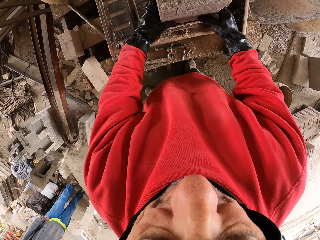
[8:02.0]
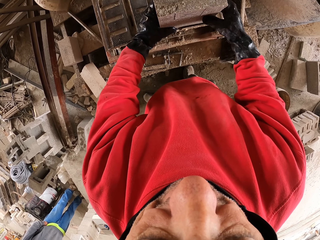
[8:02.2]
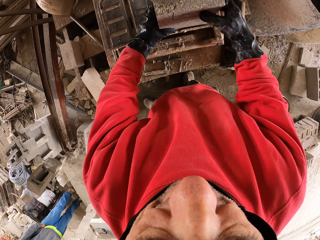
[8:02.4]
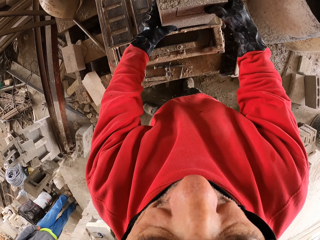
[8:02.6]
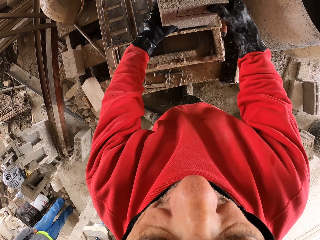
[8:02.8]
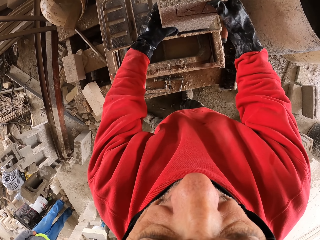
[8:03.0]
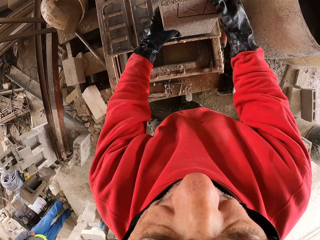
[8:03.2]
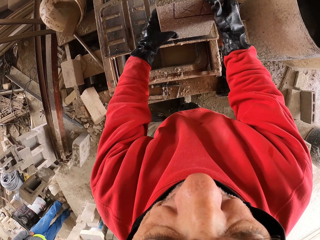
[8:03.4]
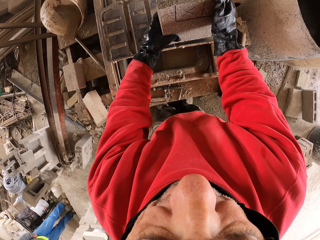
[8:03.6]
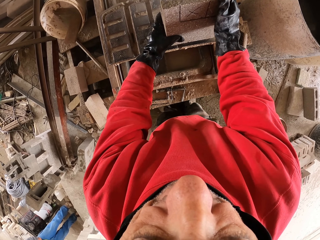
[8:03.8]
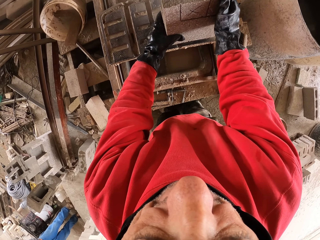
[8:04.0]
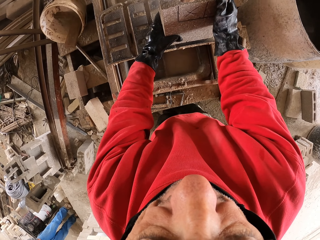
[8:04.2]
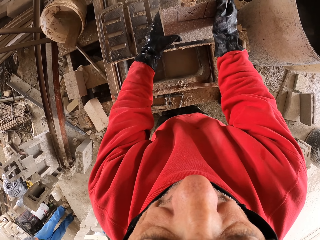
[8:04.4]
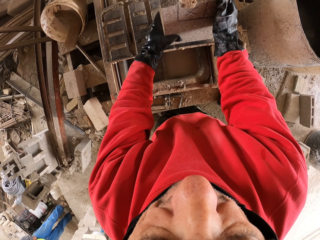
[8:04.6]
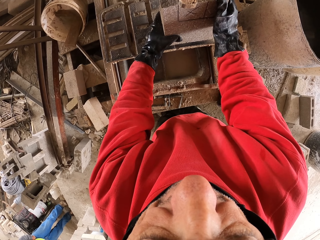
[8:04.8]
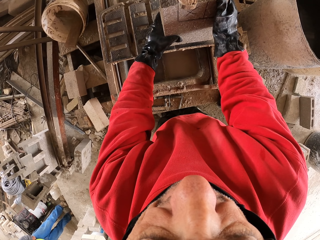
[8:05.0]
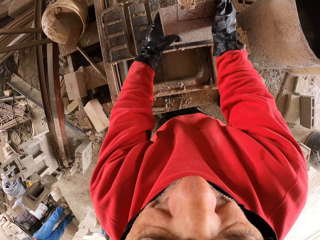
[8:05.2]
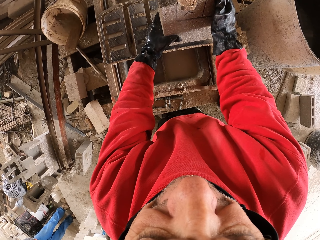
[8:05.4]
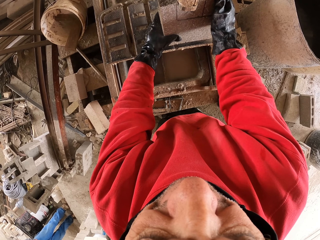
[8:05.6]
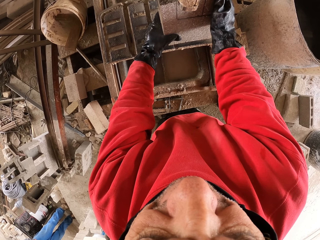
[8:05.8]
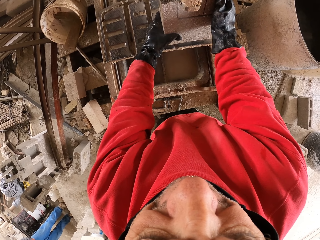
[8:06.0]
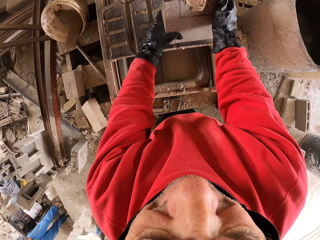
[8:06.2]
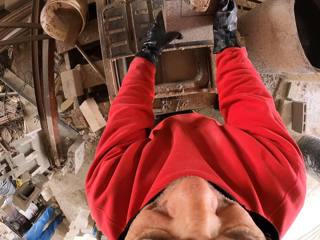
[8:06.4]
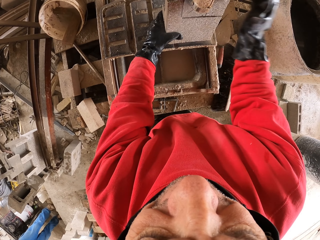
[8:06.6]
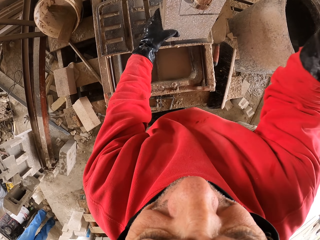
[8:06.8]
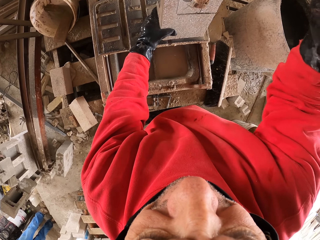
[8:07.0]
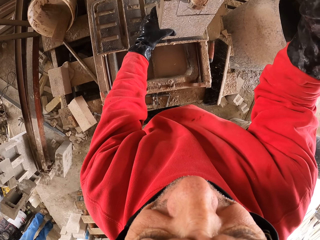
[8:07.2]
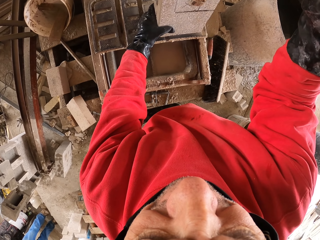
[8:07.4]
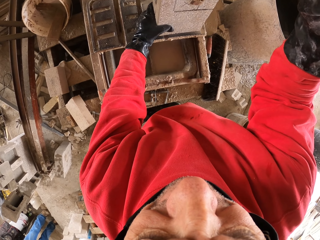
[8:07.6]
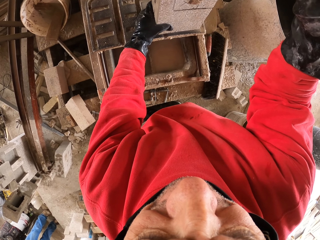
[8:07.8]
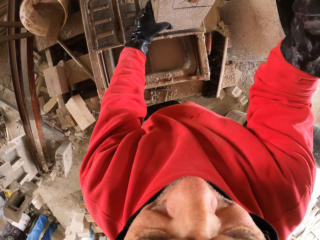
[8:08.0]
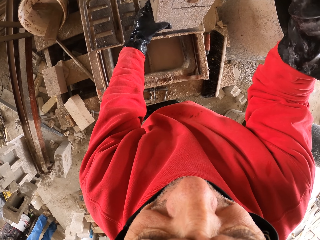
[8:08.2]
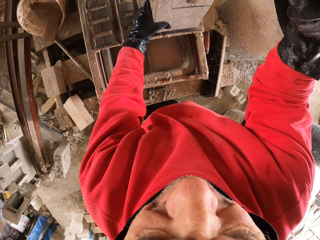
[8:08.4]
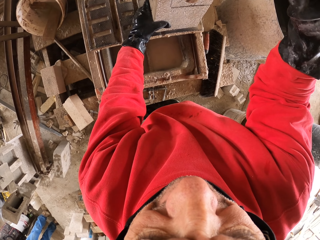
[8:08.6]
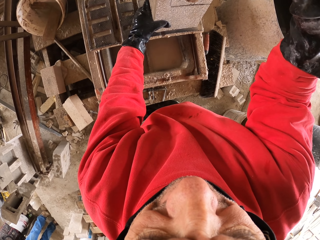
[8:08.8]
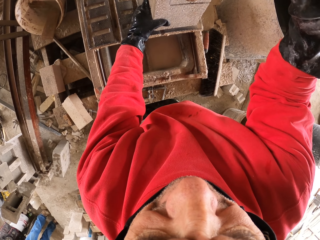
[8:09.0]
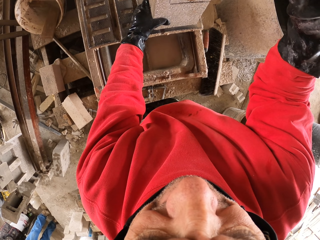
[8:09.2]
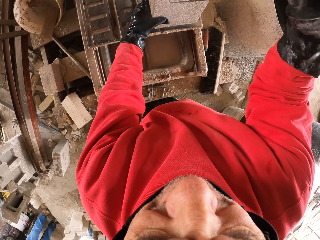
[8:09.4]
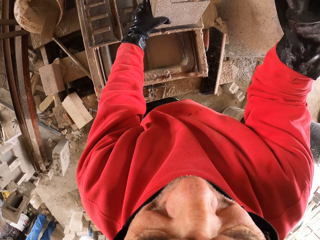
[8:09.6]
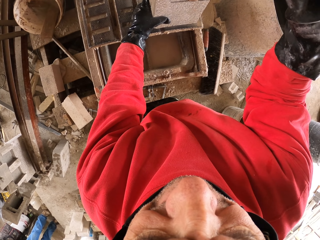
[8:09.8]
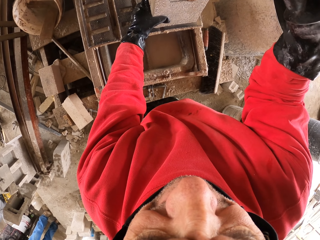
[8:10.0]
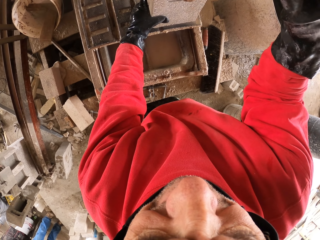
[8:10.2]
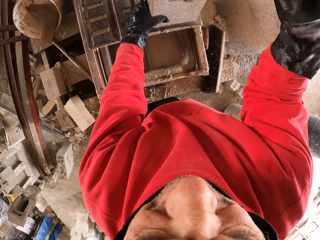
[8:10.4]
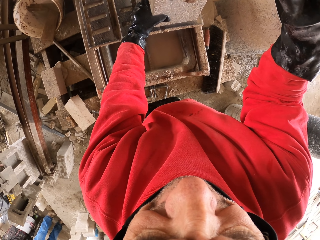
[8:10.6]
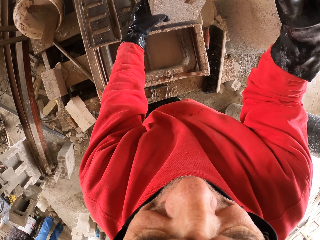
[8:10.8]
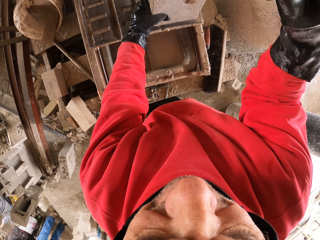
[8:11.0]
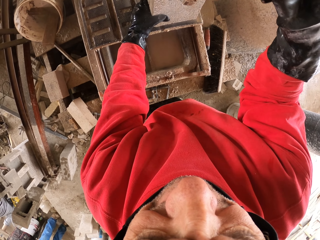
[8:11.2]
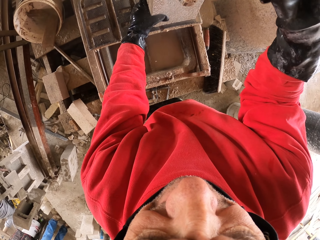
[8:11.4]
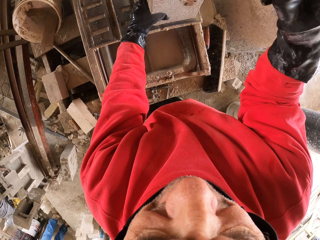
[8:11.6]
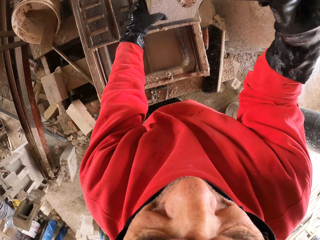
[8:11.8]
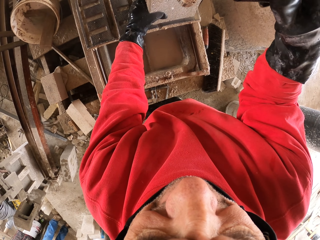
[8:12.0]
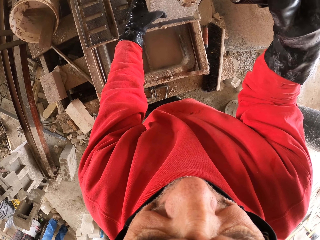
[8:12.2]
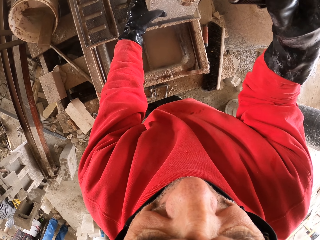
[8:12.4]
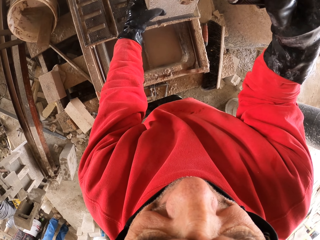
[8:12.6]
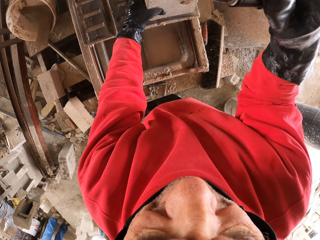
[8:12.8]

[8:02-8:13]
The camera wearer breaks the brick with something. They pull the handle down. They cut the brick.

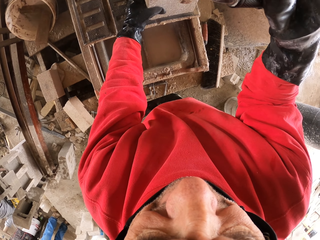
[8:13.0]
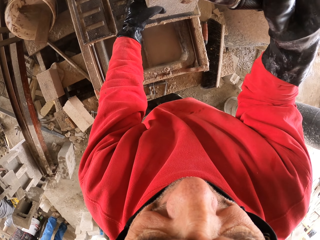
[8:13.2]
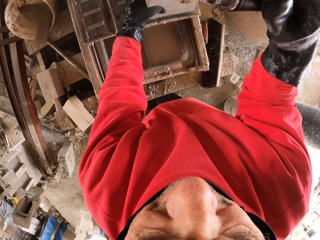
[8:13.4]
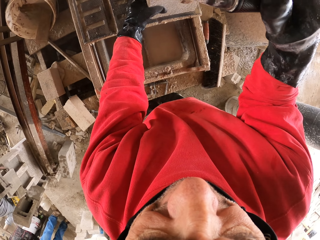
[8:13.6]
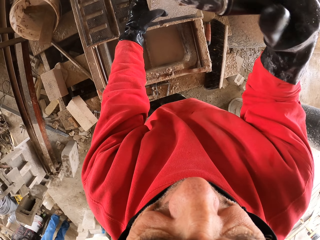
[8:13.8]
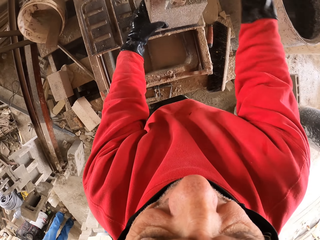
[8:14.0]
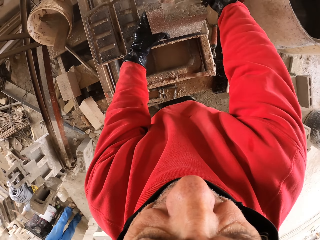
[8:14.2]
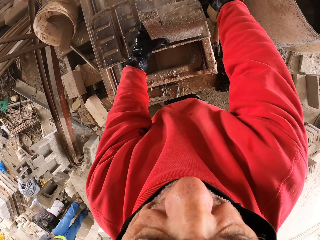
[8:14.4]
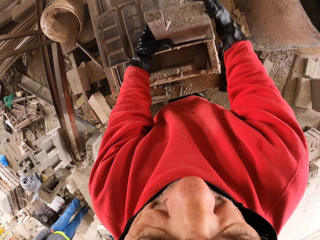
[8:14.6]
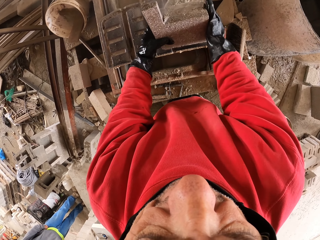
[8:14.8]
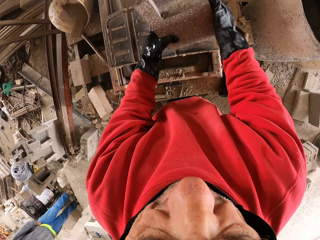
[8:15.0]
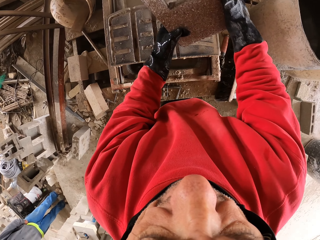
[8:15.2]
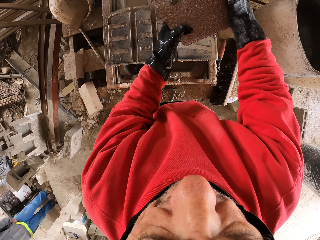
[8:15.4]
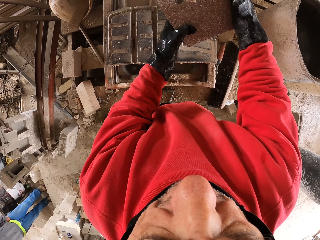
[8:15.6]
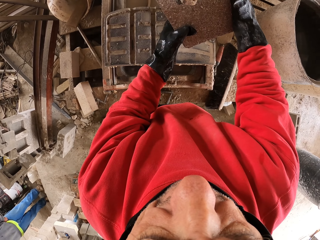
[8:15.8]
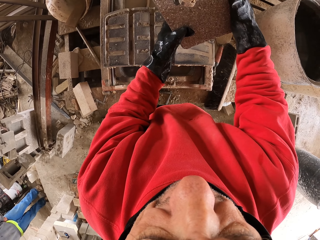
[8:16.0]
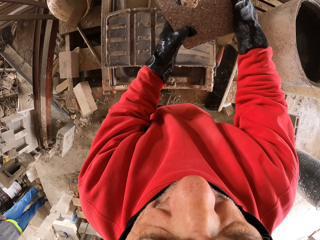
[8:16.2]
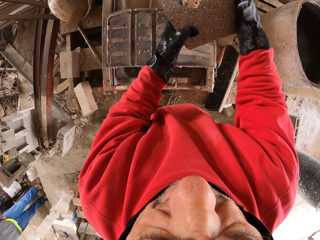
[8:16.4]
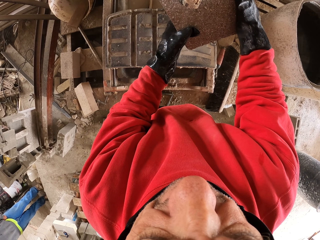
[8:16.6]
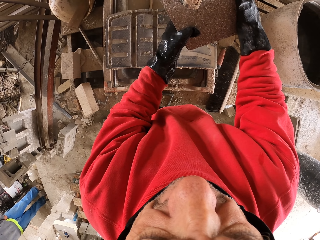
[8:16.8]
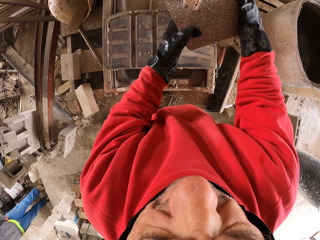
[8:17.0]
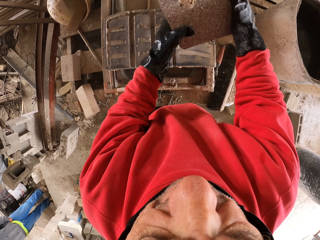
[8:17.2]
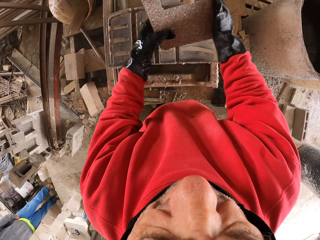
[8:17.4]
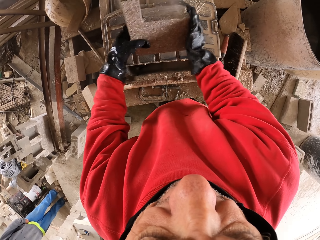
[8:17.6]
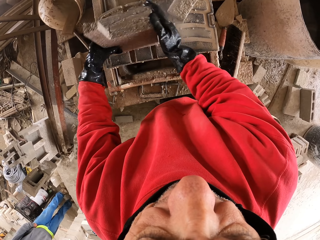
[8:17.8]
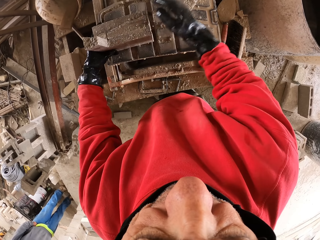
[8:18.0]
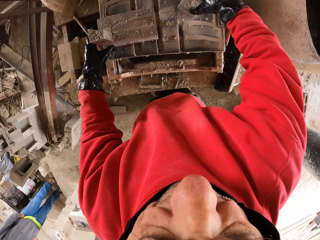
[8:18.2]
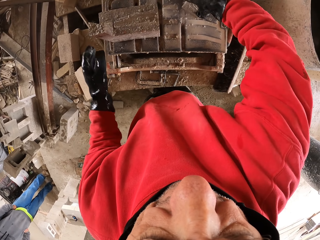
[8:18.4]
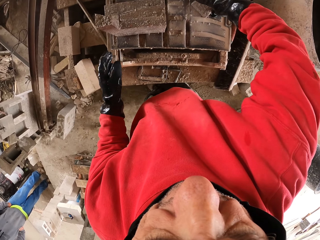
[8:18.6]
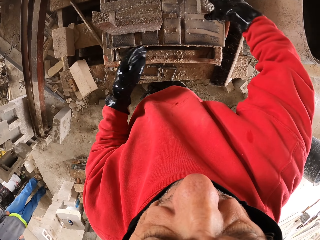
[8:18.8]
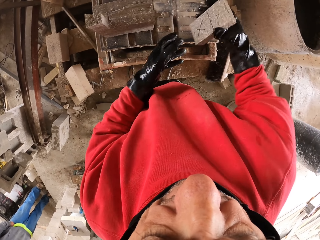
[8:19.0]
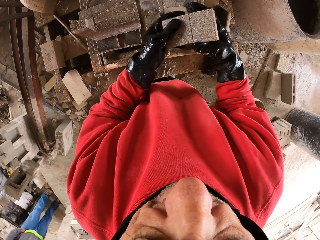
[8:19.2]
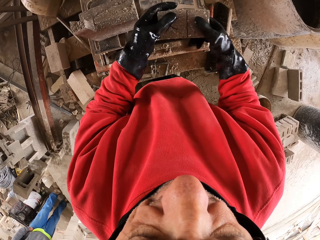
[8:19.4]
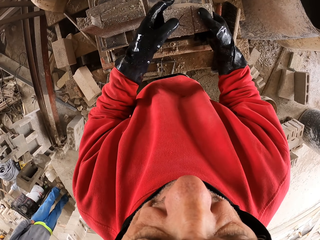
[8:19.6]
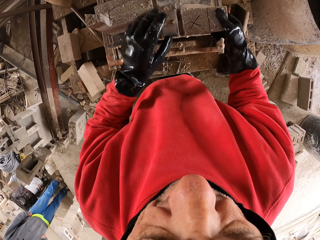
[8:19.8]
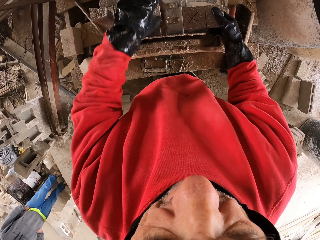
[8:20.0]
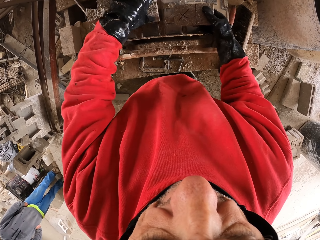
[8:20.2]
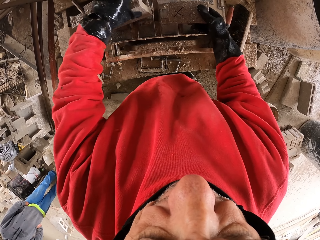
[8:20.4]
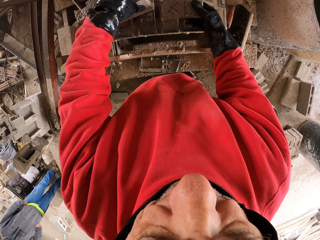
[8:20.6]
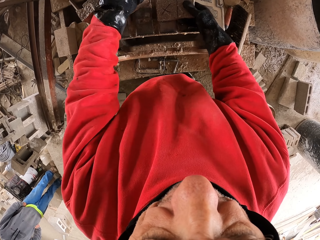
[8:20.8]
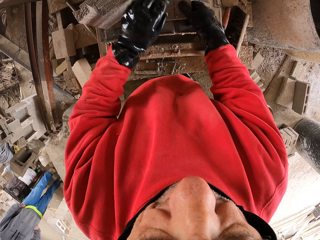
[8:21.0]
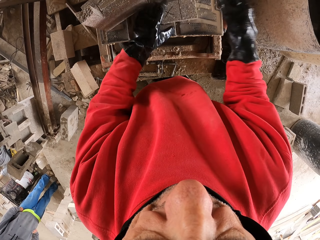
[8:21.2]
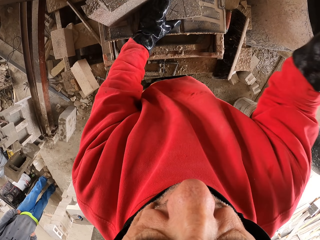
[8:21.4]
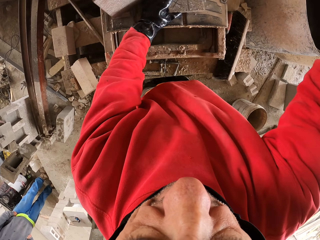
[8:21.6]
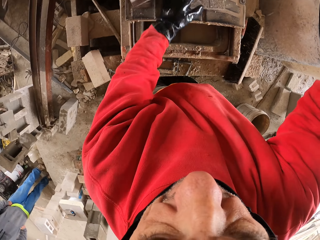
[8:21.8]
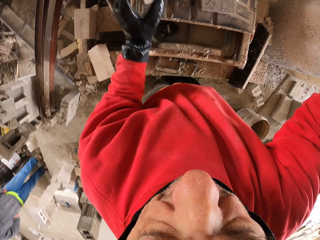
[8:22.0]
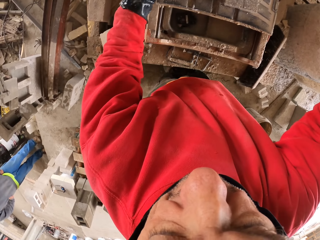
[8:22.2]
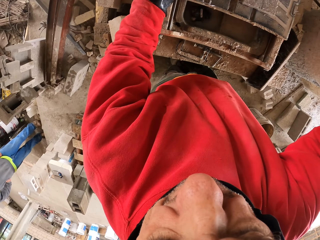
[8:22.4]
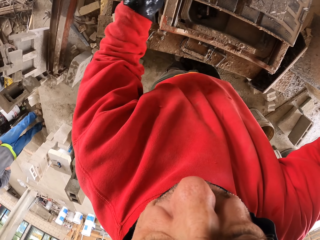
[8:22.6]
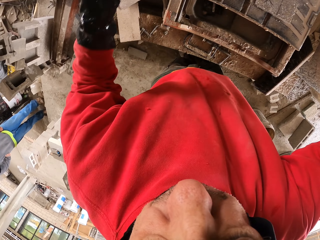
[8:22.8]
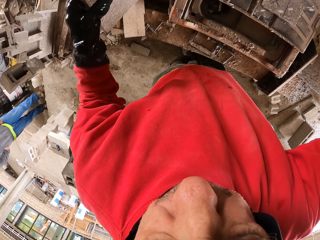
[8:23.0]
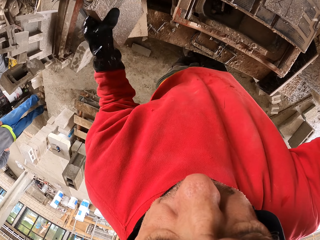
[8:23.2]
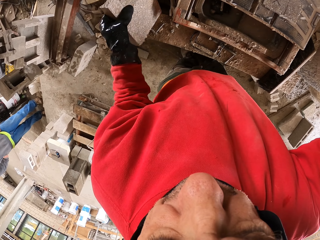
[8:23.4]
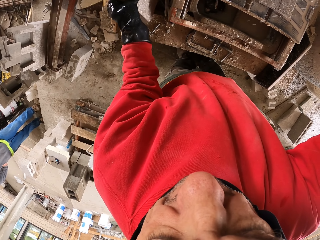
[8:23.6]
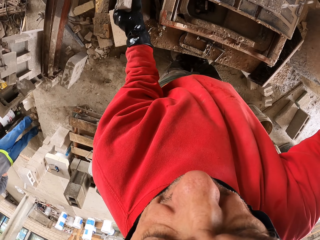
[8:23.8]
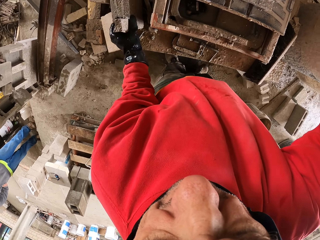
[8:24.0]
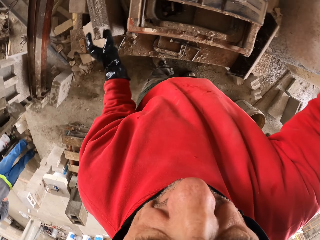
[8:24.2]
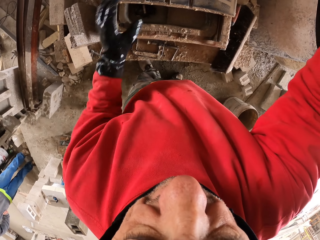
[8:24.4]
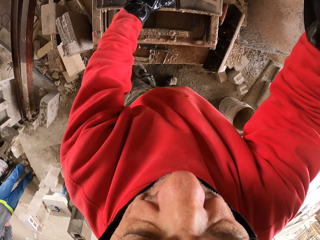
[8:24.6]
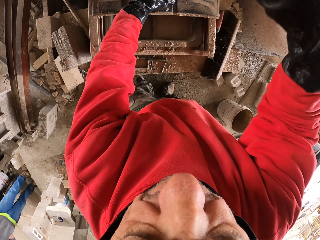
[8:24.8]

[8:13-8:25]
The camera wearer releases the handle. They touch the brick, carry the brick and cut the brick. They put the brick on the brick cutting machine. They pick the piece of brick with the hand. They hold the piece. They touch the handle down. They put the piece of brick on the machine. They pick the brick. They drip water from the pipe. They put the brick down.
